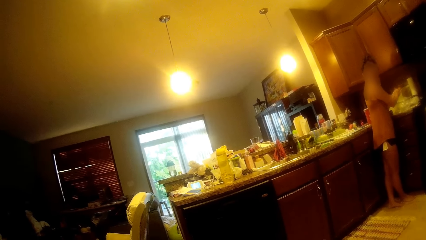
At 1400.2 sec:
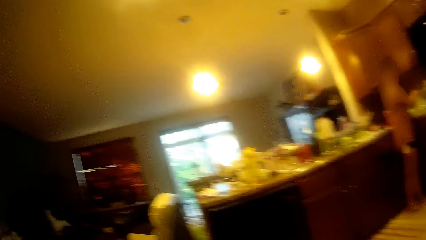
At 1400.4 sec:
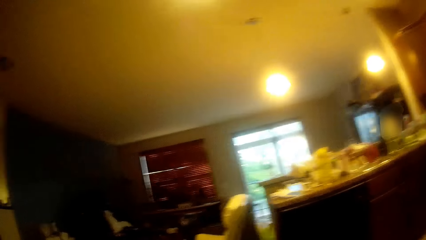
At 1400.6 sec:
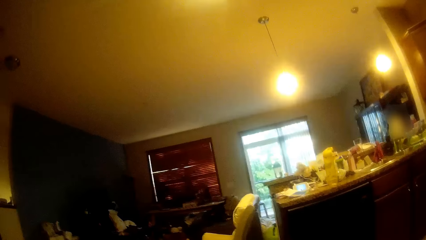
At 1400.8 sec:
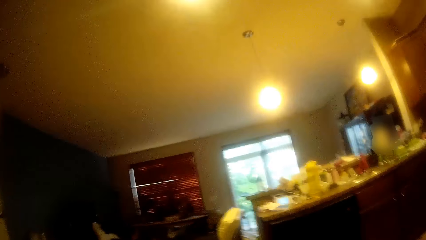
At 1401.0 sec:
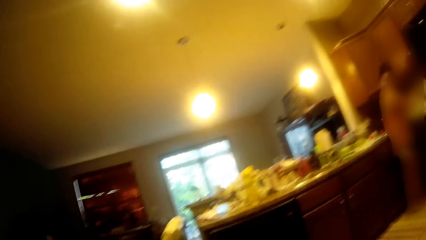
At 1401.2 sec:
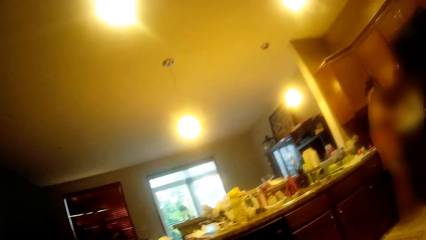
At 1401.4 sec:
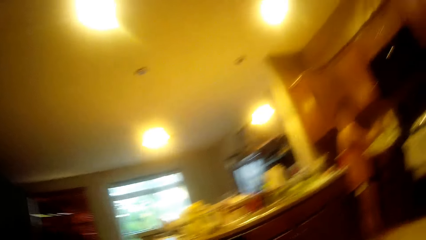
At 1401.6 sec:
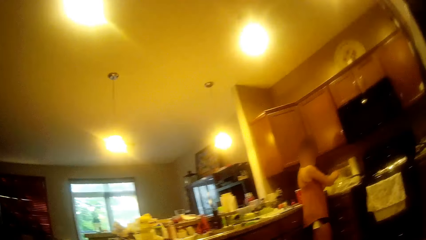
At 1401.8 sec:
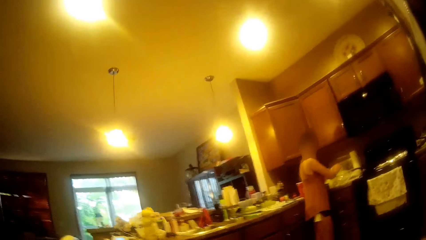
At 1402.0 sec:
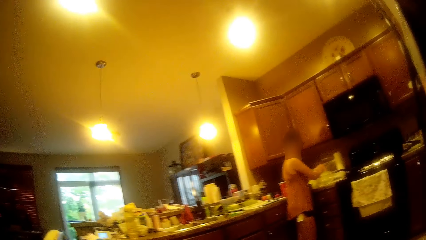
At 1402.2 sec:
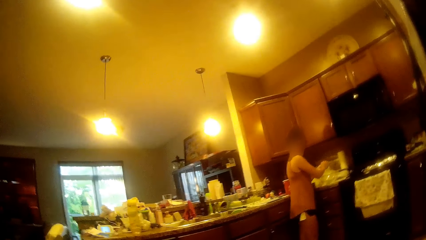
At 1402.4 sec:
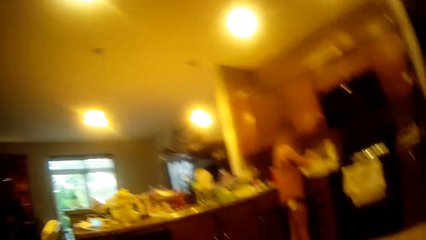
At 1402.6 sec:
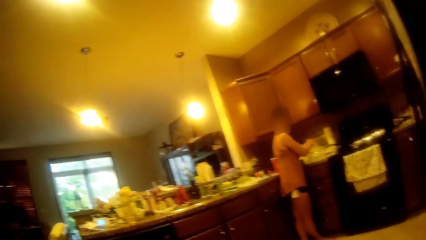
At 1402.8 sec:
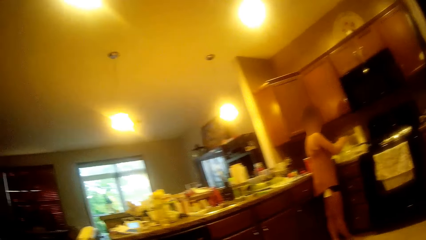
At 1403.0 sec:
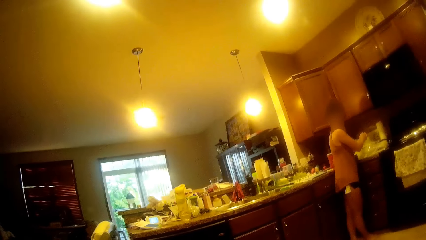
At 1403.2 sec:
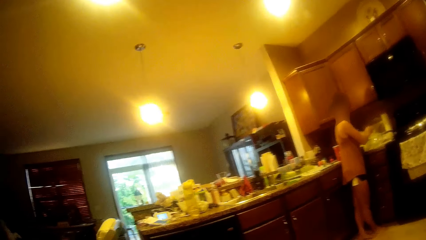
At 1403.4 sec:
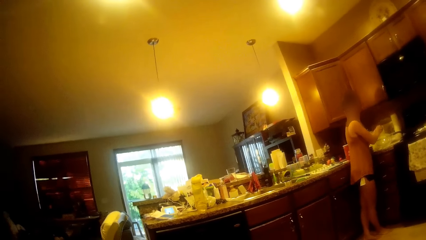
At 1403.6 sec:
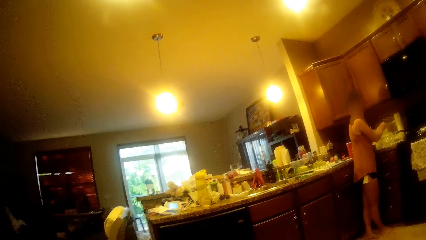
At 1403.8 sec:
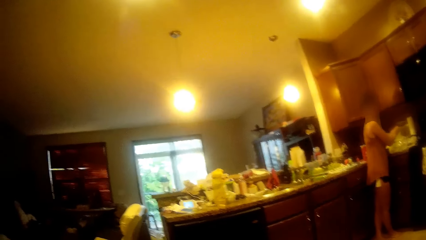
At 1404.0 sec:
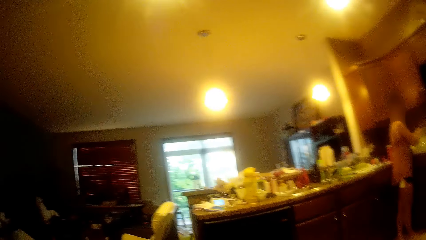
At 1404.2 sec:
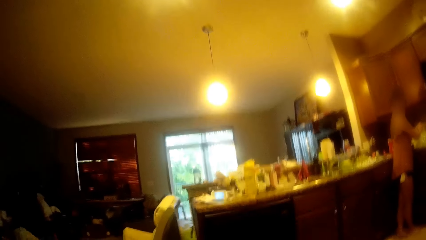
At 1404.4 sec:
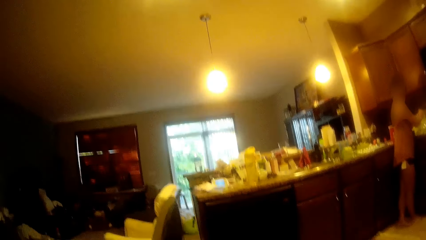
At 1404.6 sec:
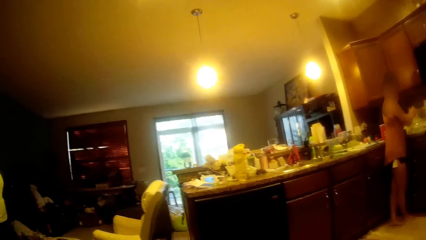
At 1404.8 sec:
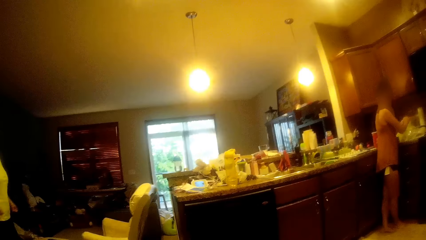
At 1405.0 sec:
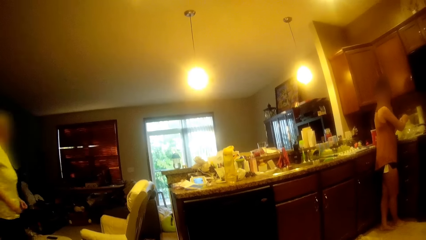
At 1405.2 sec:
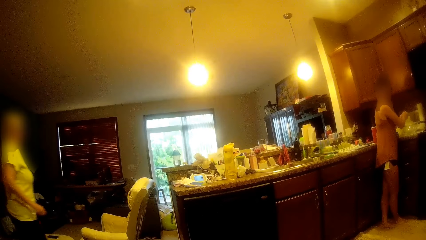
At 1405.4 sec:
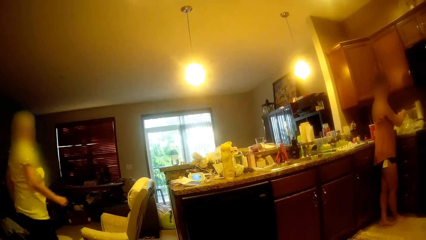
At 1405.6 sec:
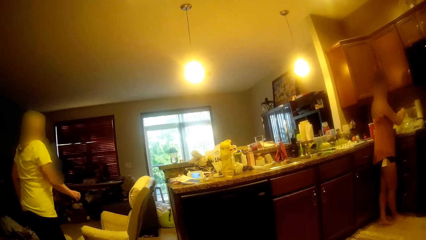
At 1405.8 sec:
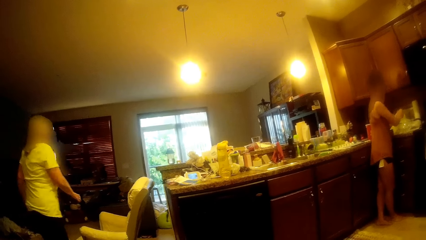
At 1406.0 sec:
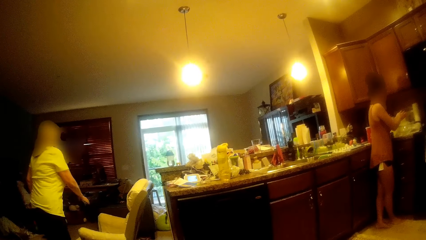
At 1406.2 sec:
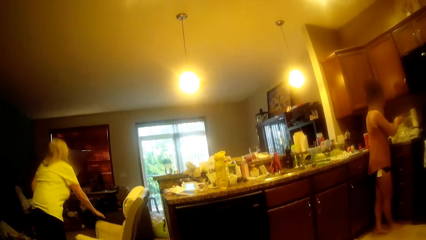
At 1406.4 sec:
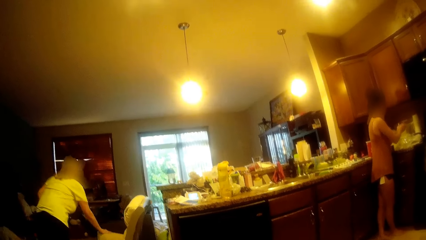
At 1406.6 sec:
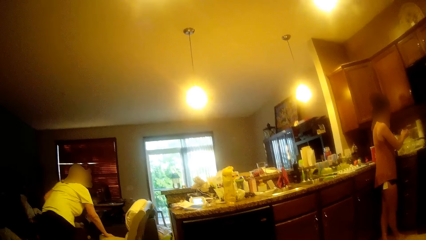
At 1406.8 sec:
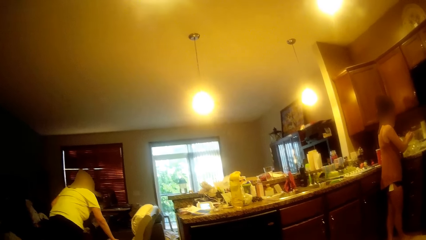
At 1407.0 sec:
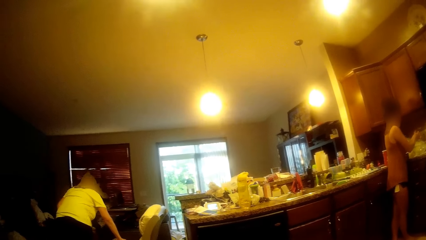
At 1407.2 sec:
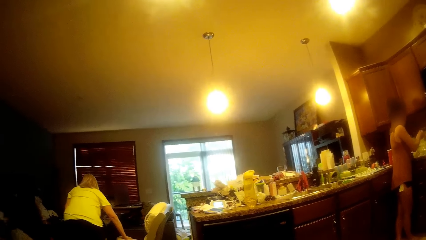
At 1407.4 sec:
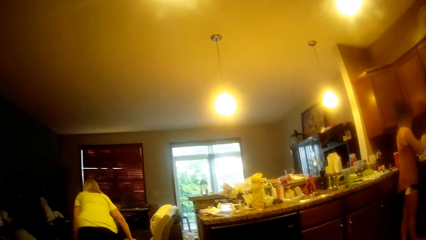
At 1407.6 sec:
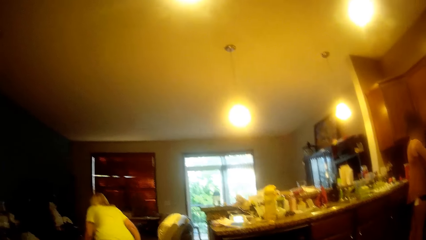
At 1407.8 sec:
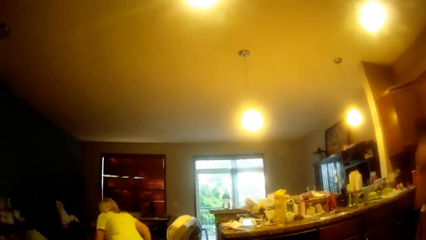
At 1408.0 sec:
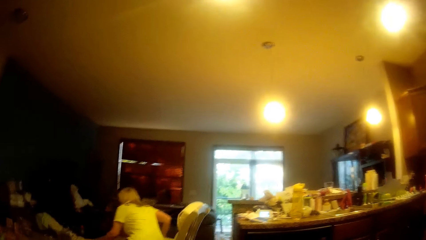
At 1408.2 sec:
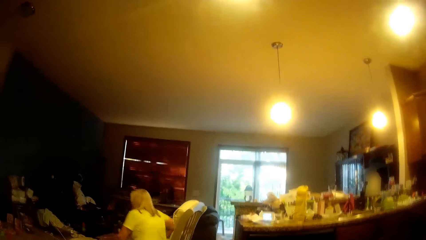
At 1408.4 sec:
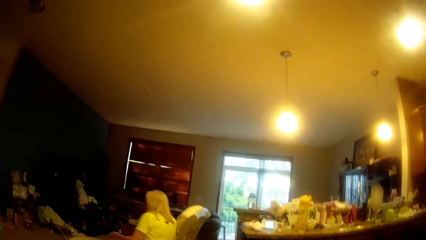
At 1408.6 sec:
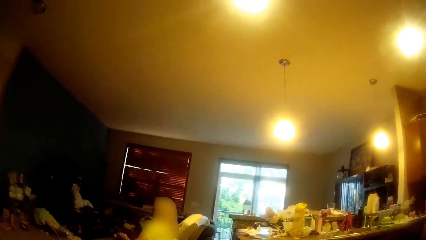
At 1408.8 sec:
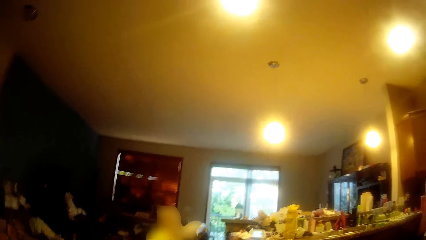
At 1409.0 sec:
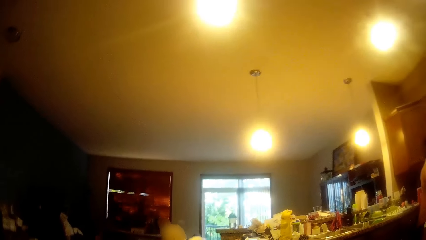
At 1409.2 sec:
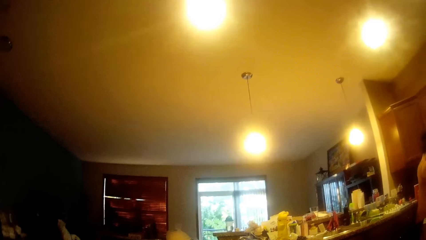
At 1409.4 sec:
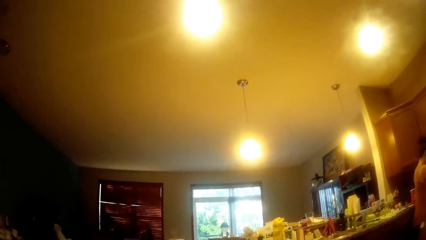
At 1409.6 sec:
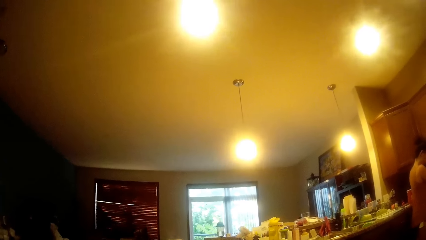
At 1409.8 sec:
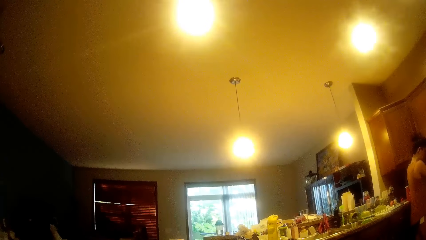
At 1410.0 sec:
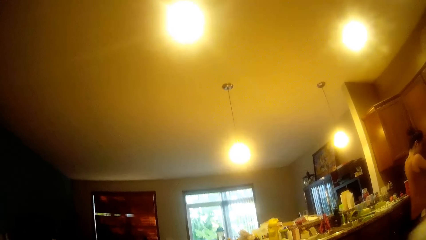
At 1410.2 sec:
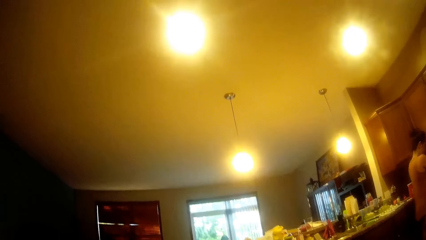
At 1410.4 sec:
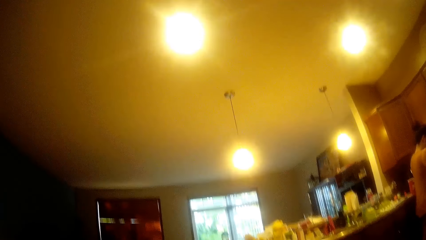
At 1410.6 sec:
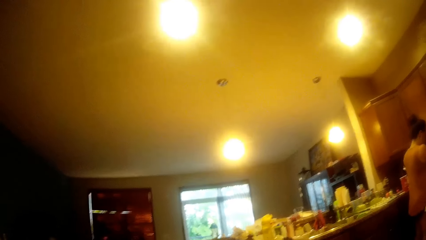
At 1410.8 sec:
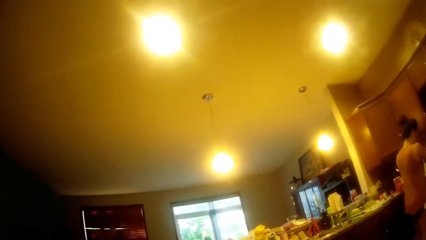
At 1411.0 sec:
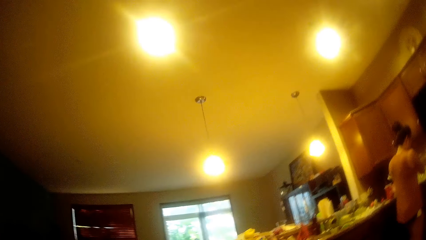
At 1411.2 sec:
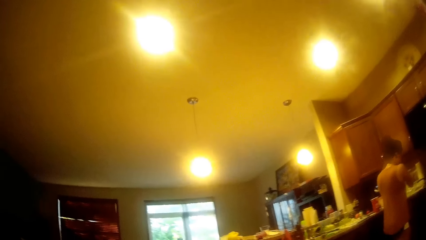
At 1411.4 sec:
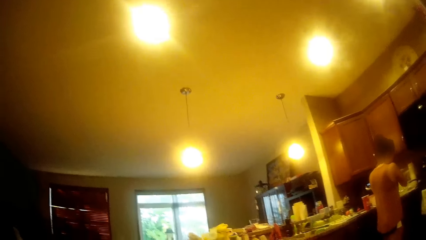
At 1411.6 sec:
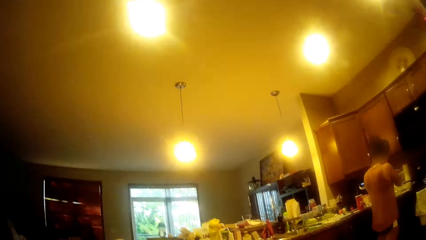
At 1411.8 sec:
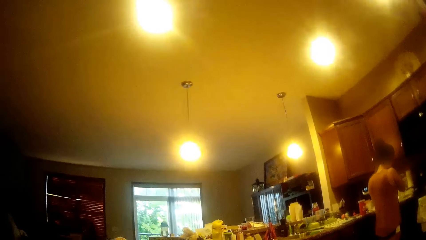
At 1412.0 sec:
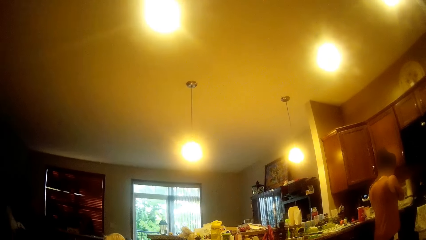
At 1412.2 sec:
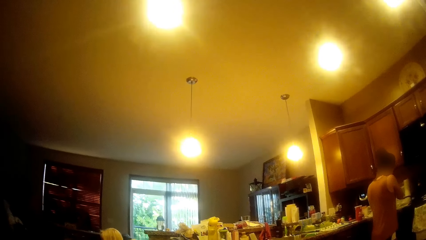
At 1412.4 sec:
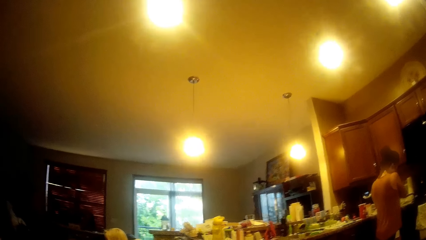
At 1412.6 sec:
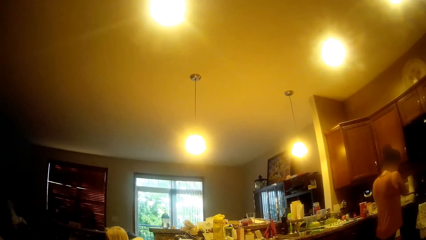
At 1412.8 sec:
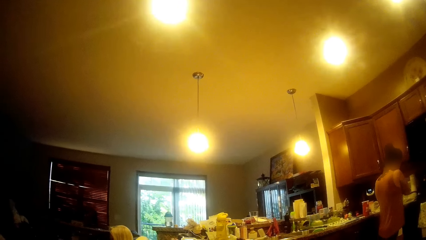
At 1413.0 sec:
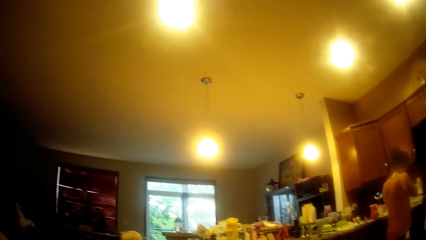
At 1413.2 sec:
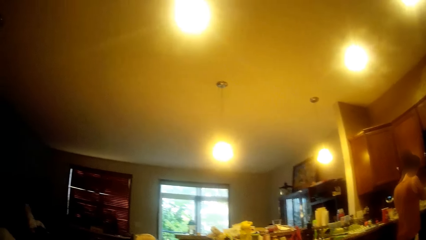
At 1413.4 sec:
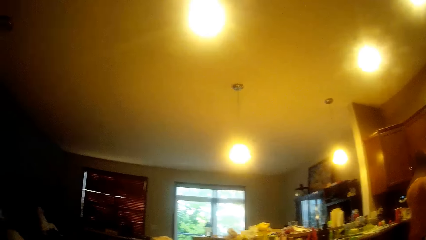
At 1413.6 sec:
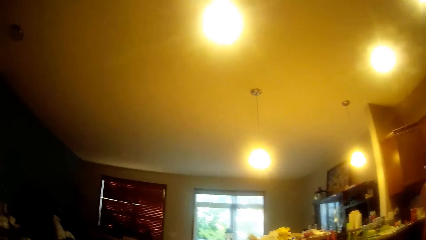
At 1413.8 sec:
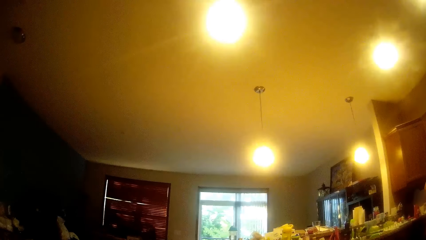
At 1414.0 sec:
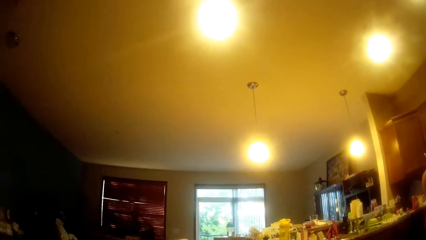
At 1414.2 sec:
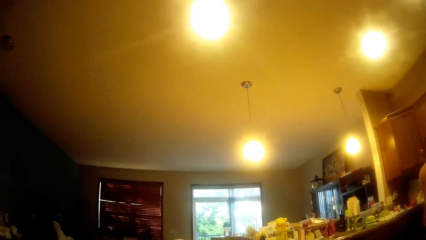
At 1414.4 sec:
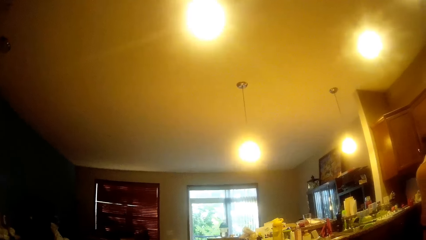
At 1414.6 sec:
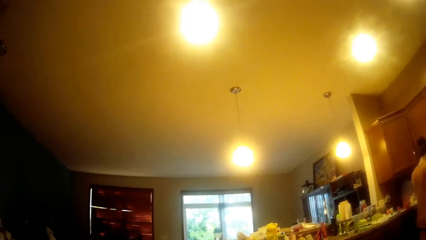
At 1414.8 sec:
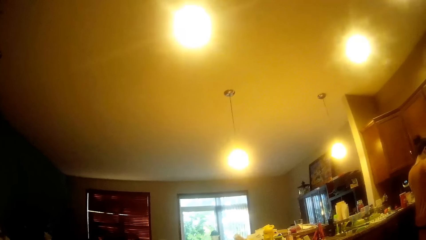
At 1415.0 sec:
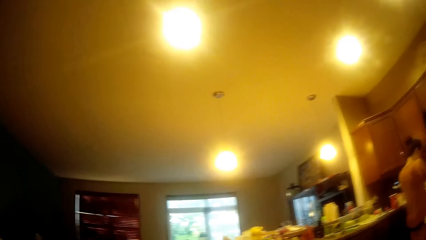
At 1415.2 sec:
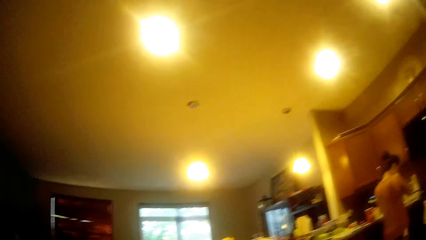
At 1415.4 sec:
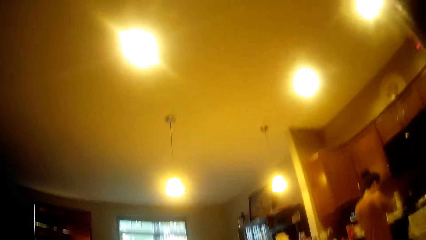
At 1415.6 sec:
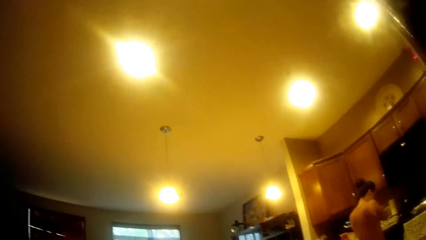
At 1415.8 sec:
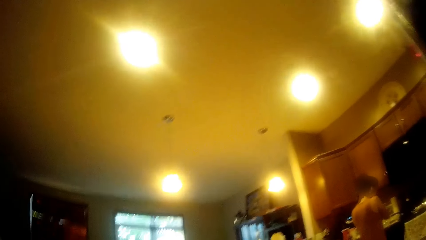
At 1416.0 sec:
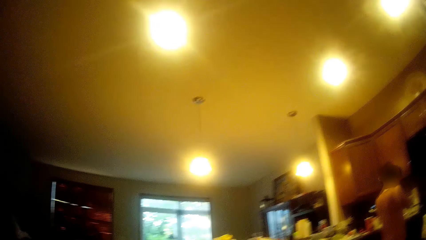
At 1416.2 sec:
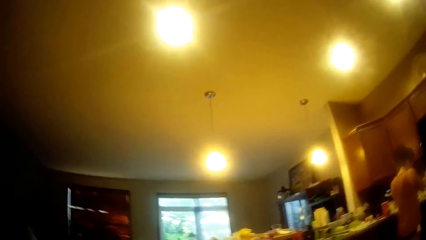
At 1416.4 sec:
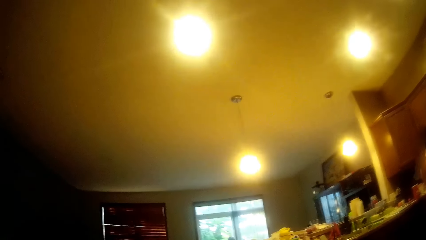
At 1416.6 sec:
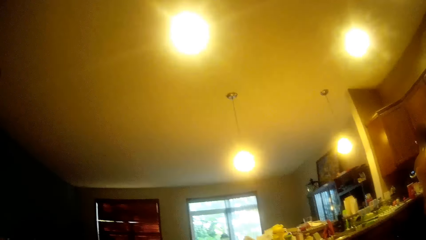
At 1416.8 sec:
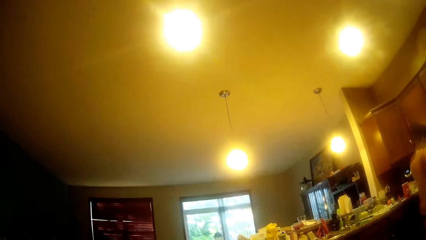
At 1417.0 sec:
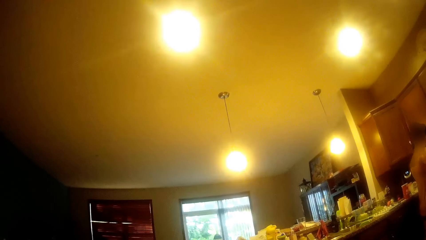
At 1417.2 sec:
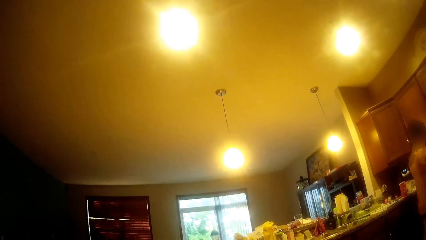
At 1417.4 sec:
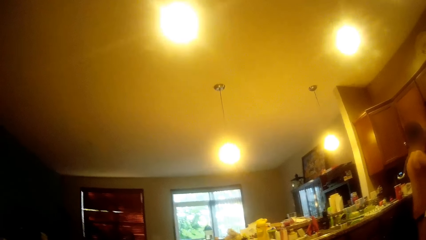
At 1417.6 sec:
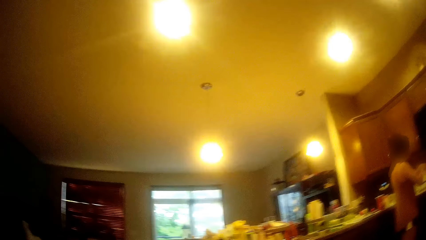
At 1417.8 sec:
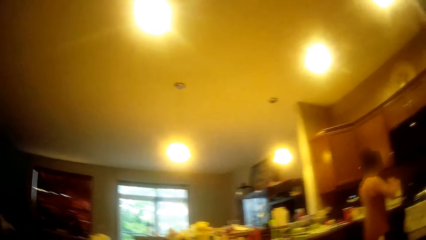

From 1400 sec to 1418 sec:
The camera wearer looks around. A woman moves around and picks something. The woman touches a chair with her right hand. The woman sits on the chair. The camera wearer looks around.
